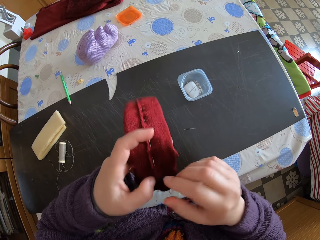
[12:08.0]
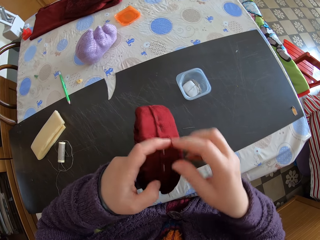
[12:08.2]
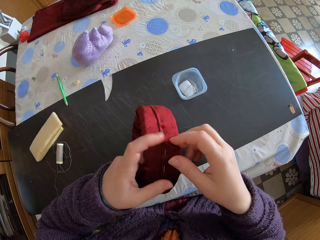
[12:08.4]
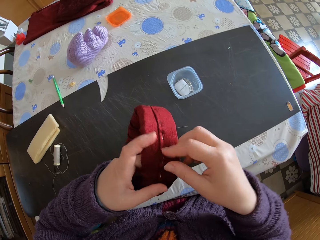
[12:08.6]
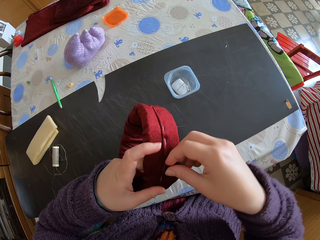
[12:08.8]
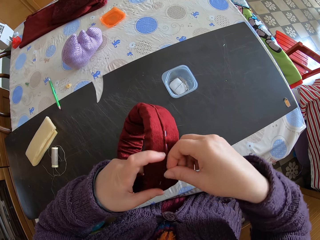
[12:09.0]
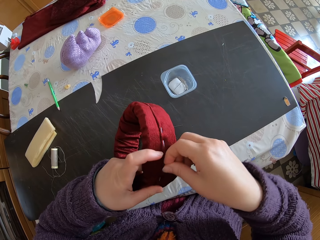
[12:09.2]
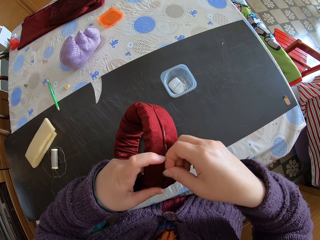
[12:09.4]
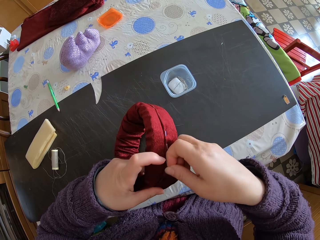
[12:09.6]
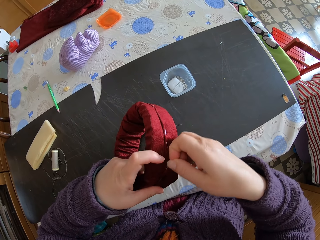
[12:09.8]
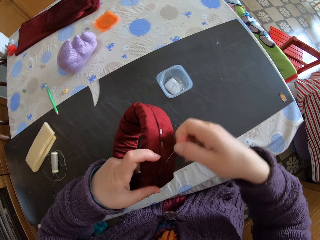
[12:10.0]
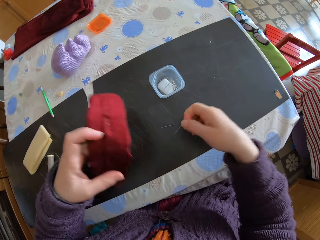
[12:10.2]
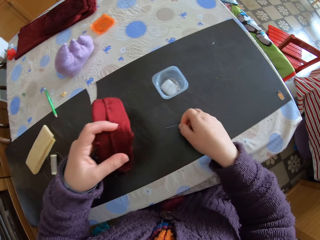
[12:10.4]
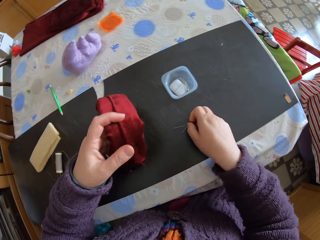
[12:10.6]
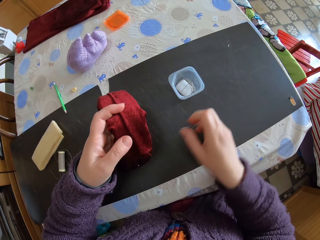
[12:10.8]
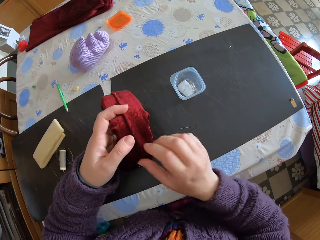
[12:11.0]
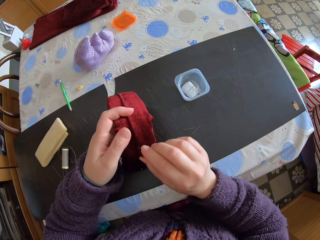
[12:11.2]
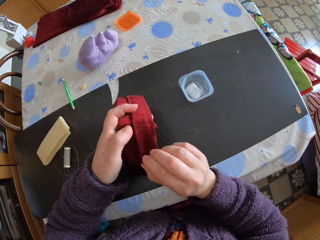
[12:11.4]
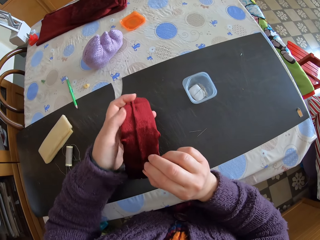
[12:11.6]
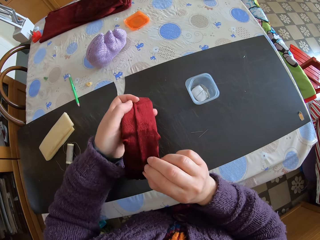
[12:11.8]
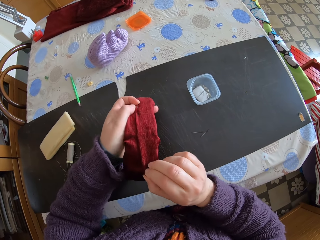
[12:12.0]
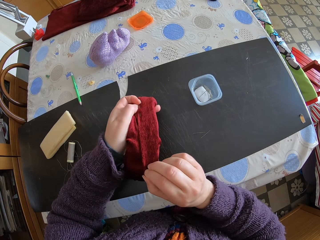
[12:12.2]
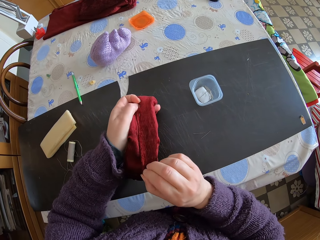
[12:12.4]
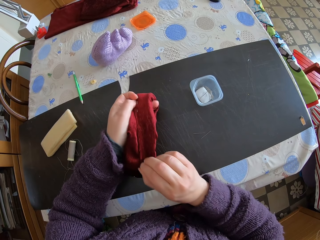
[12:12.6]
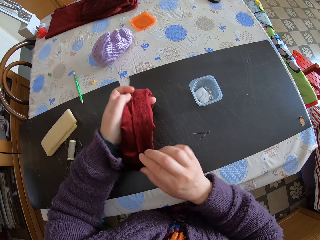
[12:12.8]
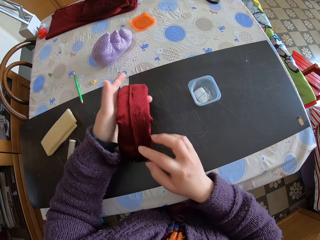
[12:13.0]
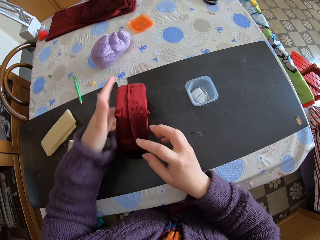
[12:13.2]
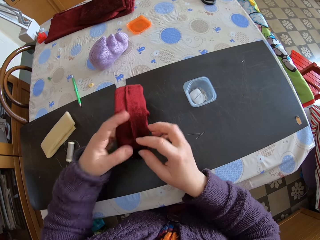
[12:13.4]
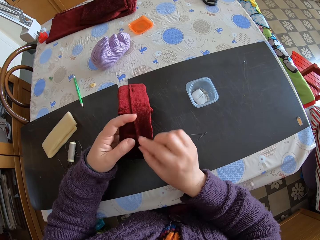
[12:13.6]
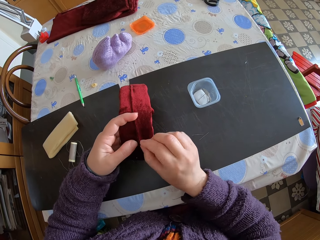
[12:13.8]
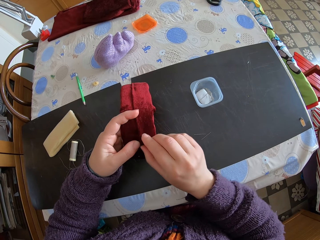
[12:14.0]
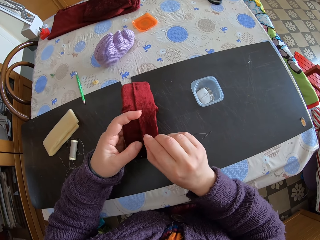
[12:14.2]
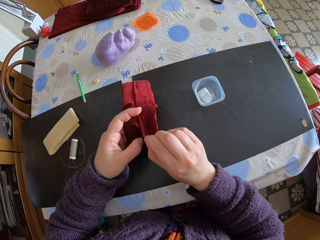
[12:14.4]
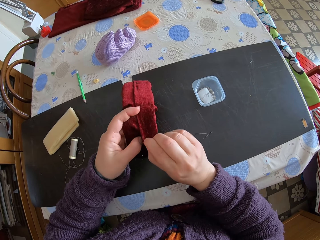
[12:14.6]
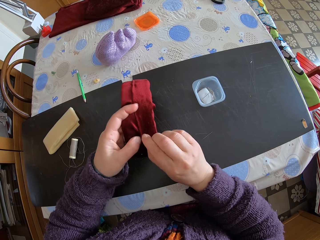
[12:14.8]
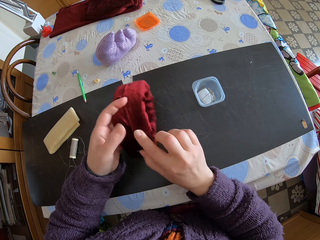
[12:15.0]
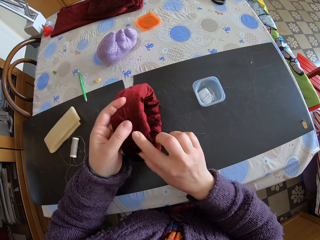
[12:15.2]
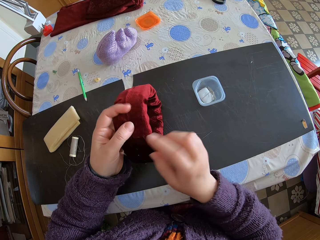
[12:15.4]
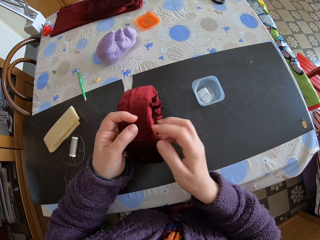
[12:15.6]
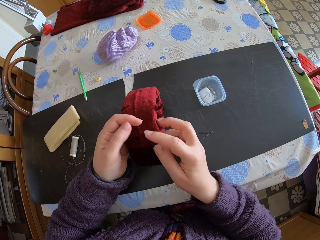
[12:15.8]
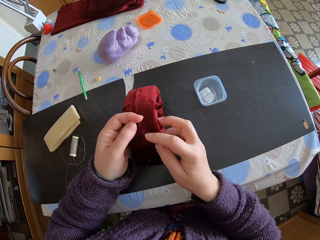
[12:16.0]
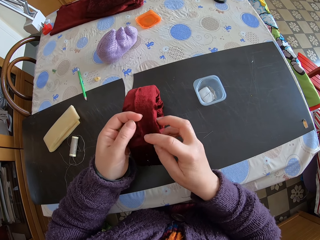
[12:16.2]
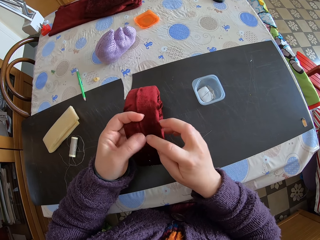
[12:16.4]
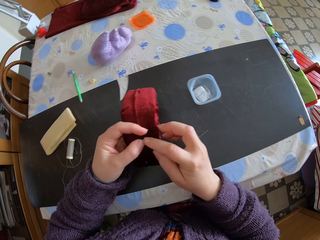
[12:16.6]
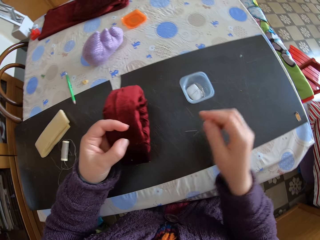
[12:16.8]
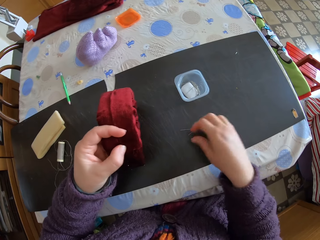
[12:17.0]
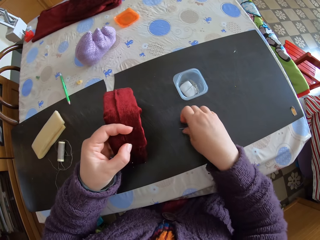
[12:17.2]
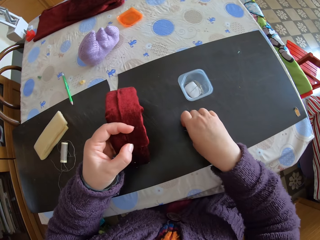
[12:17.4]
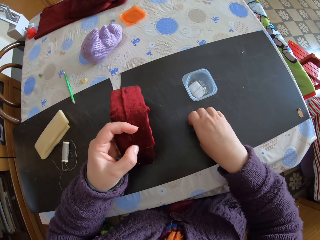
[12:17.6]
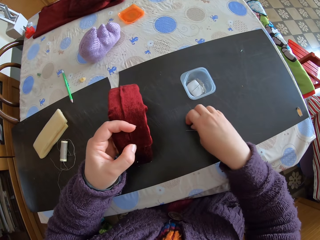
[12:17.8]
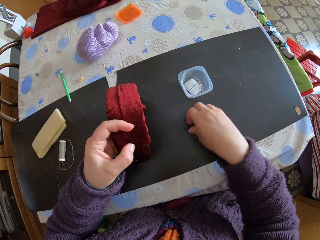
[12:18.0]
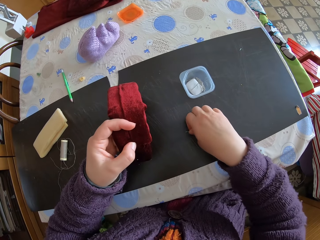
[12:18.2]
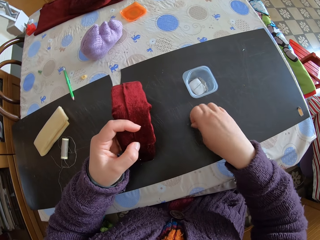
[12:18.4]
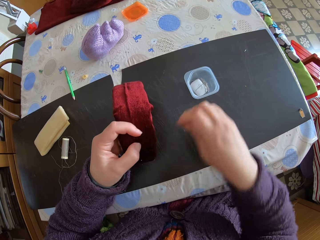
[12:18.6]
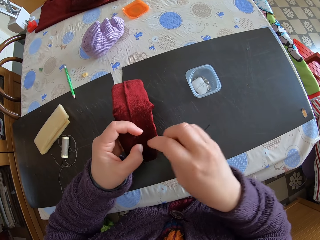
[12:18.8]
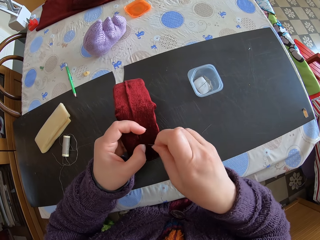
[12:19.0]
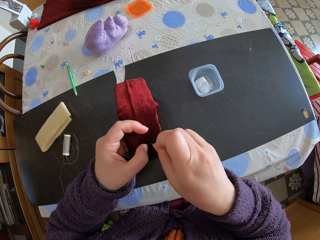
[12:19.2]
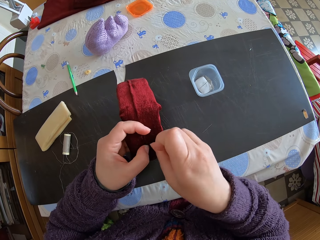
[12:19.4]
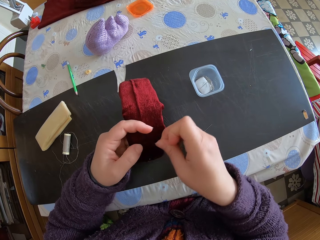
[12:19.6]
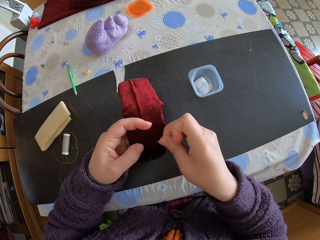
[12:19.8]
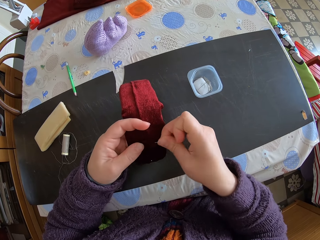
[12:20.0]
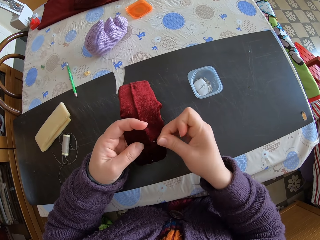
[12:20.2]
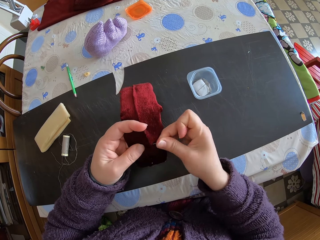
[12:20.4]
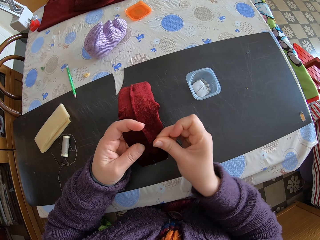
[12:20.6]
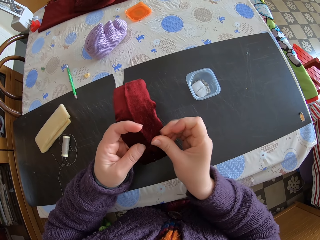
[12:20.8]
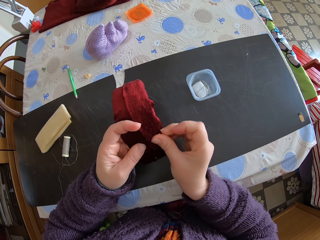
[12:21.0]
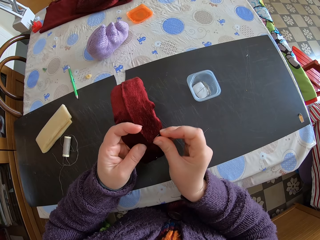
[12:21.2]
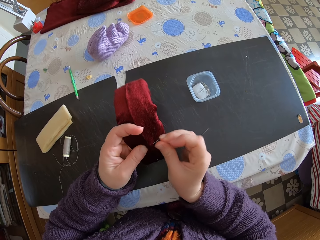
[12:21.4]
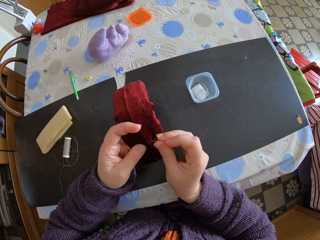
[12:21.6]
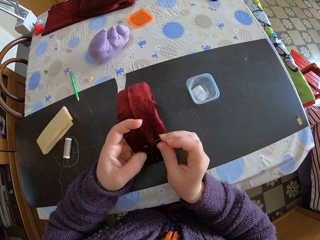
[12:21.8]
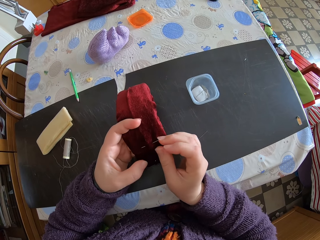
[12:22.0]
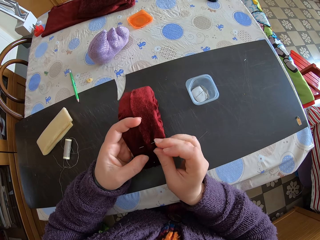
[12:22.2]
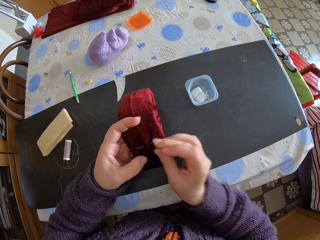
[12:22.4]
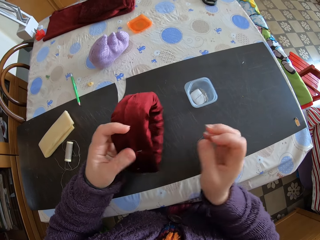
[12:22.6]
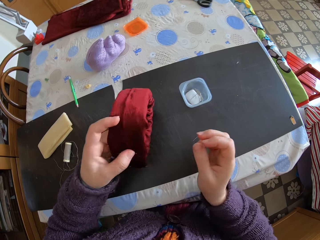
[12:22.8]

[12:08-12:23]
The camera wearer removes the pin from the fabric. They put the pin on the table. They adjust the fabric. They take the pin and pin the fabric.

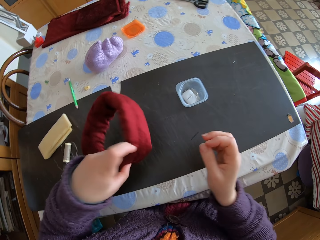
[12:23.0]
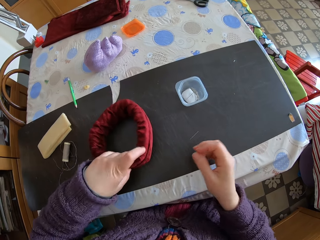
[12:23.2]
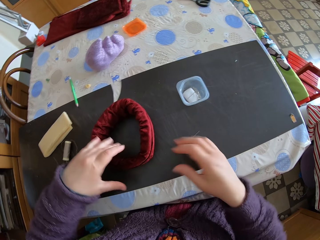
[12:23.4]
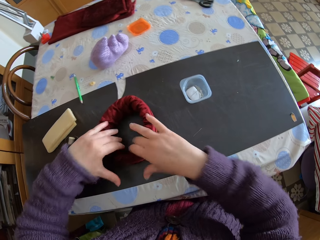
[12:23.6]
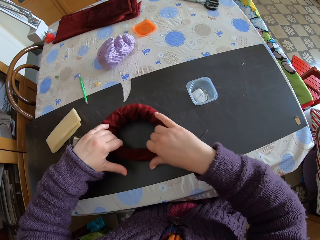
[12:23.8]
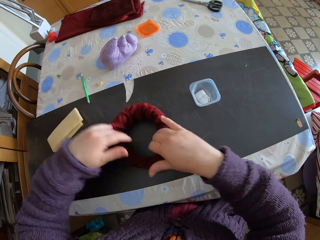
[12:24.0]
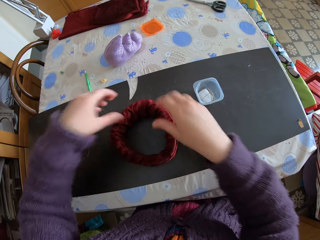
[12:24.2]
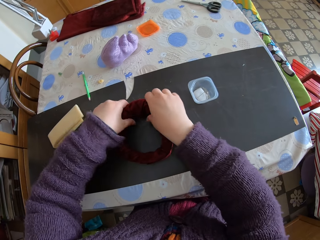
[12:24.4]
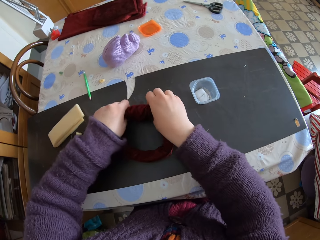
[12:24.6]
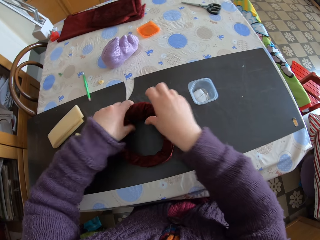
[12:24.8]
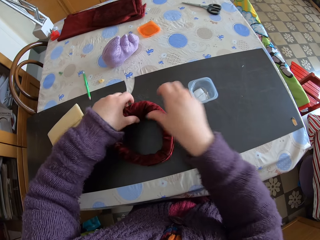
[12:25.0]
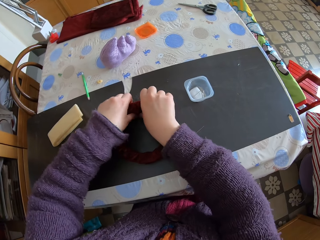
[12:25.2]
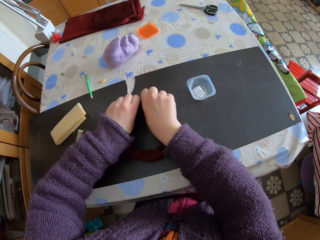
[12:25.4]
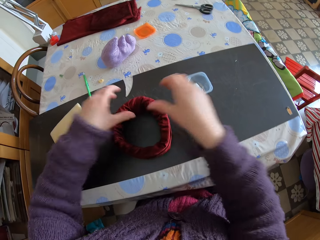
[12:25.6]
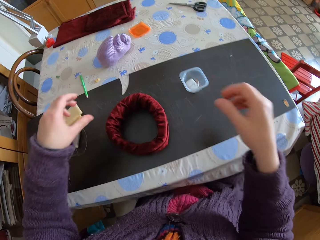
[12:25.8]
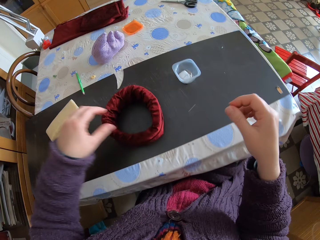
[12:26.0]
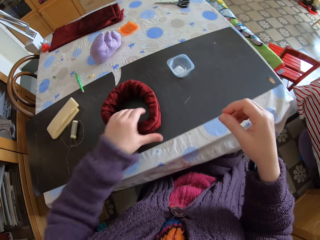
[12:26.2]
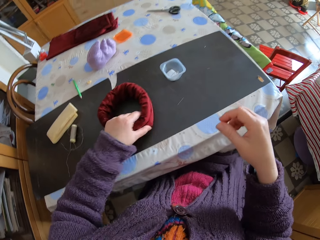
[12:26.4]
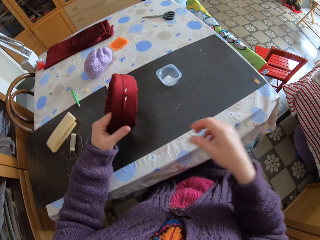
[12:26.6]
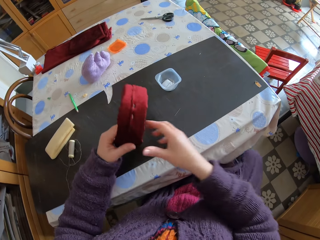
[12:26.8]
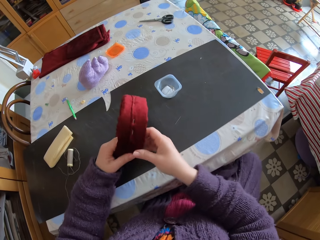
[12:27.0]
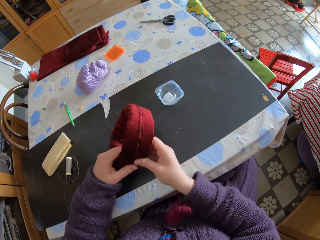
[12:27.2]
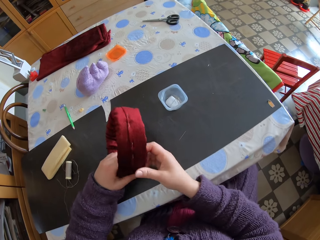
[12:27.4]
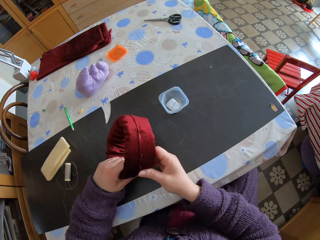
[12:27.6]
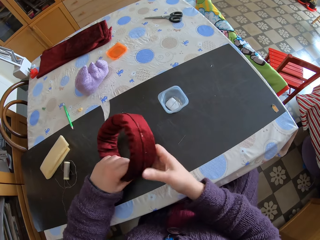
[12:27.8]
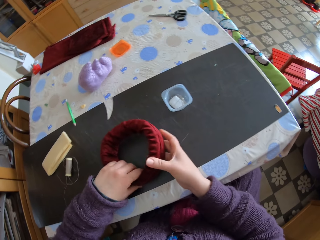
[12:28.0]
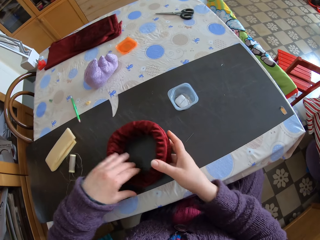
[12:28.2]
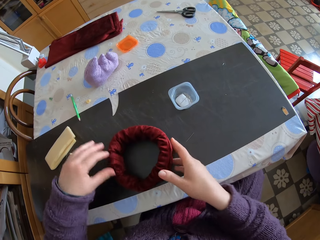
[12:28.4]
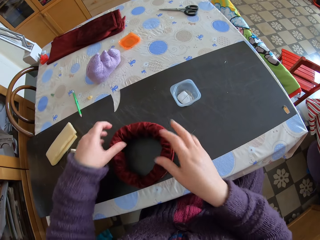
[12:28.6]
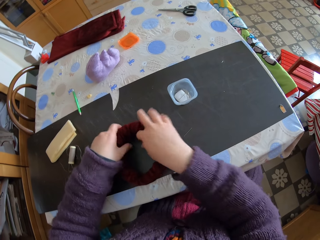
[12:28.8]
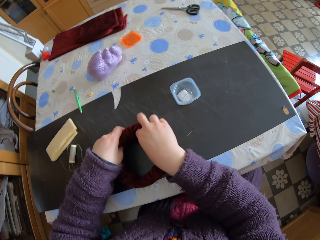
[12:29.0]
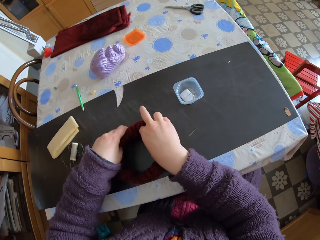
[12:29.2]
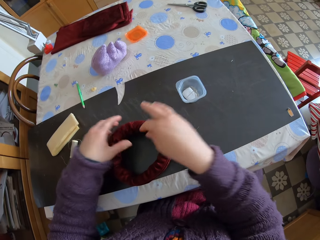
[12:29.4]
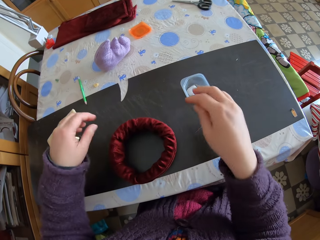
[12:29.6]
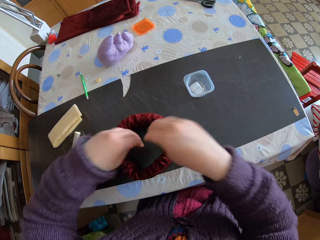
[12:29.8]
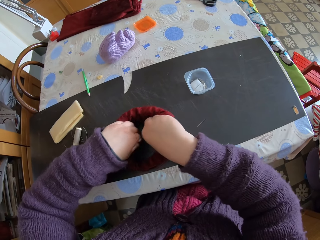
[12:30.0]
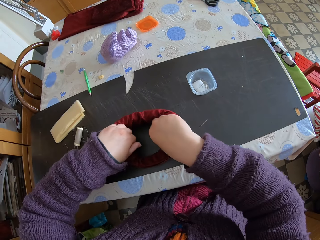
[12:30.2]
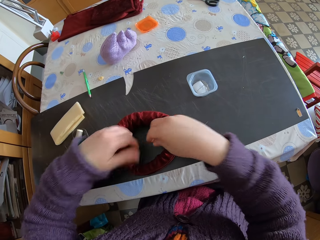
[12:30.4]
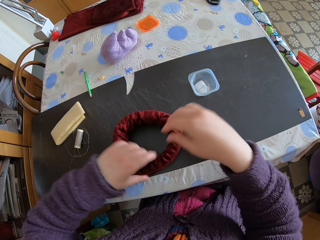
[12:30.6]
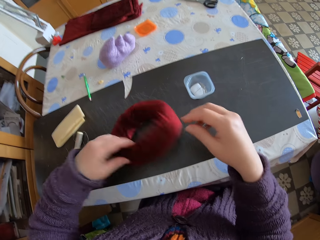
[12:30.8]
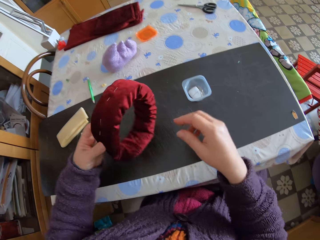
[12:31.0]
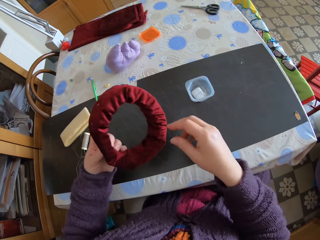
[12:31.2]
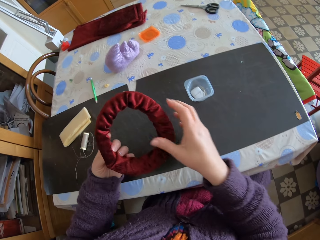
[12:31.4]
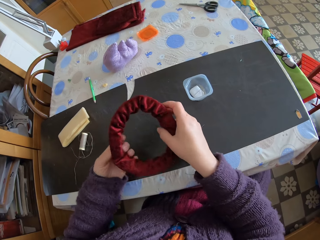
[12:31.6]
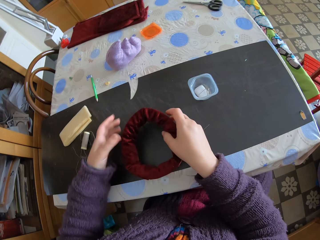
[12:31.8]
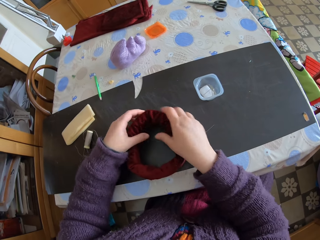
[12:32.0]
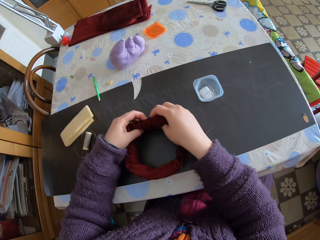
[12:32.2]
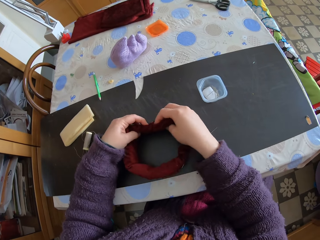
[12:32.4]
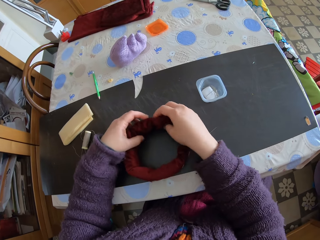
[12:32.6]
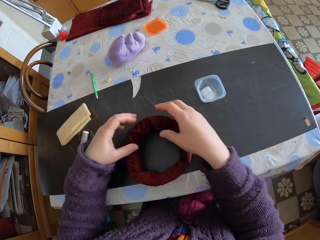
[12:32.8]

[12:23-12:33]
The camera wearer widens something. They adjust the fabric. They put it on the table. They widen it. They put the fabric on the table.
